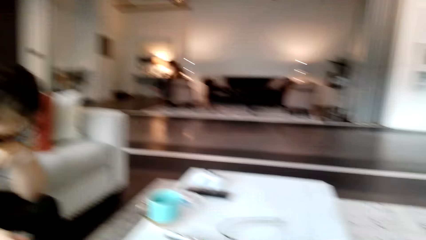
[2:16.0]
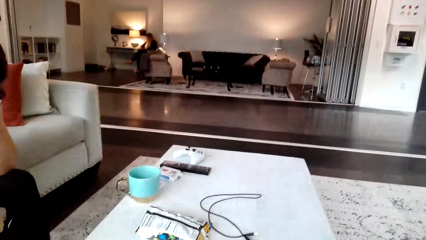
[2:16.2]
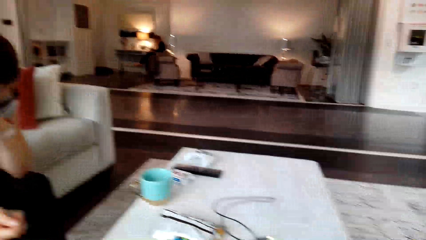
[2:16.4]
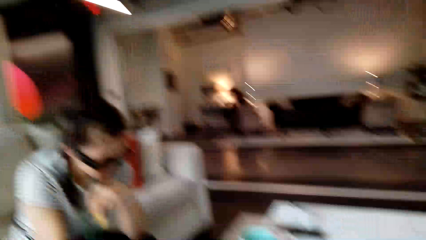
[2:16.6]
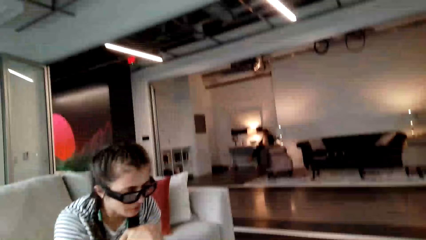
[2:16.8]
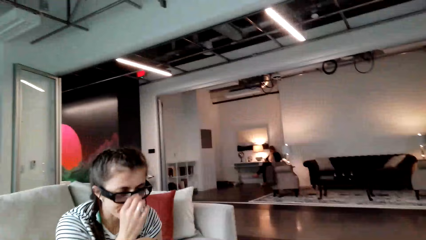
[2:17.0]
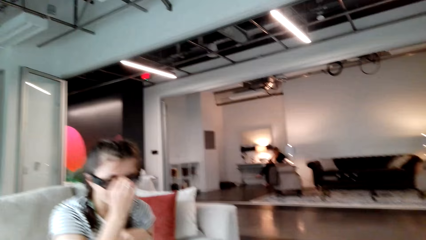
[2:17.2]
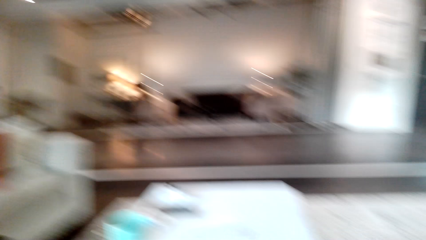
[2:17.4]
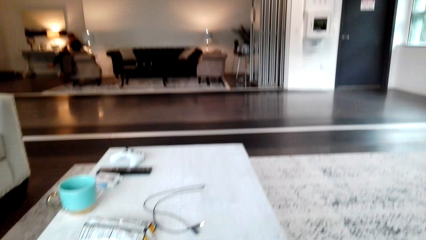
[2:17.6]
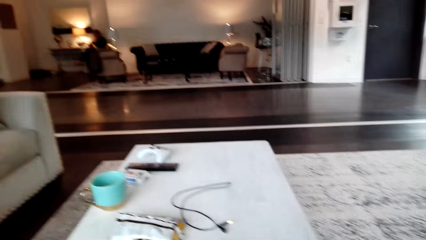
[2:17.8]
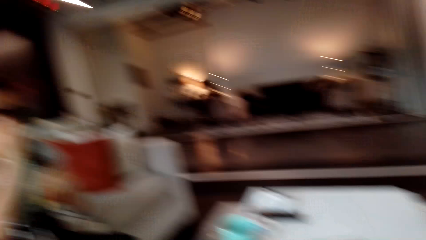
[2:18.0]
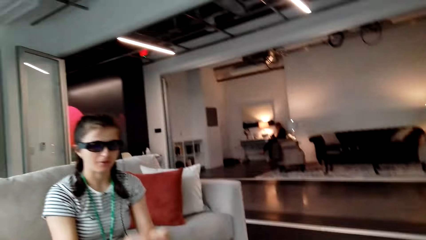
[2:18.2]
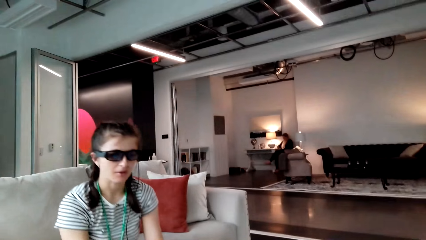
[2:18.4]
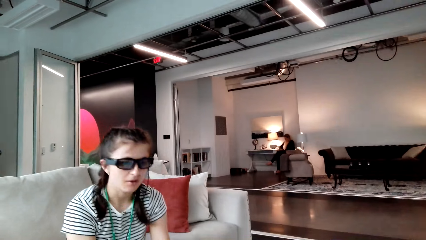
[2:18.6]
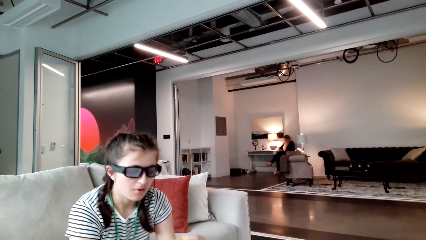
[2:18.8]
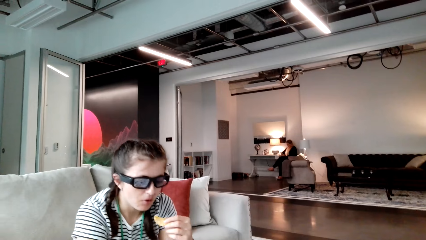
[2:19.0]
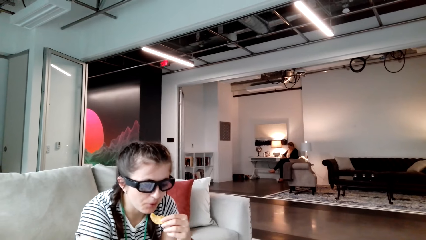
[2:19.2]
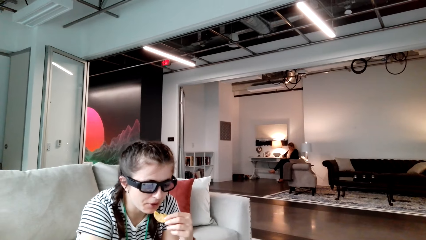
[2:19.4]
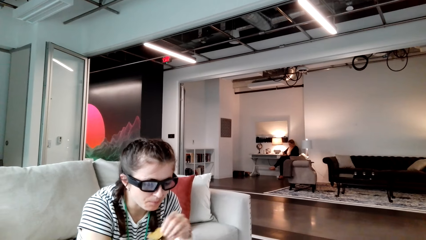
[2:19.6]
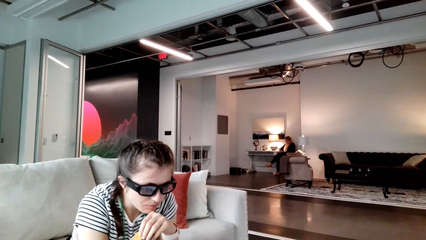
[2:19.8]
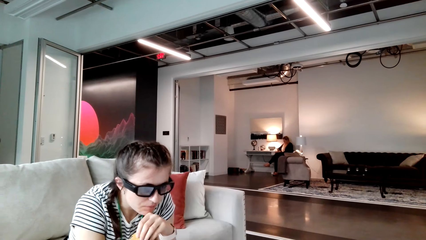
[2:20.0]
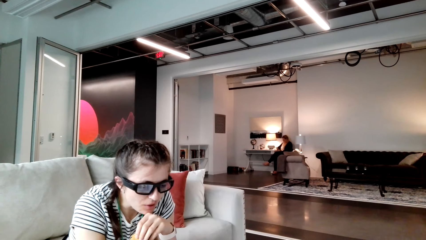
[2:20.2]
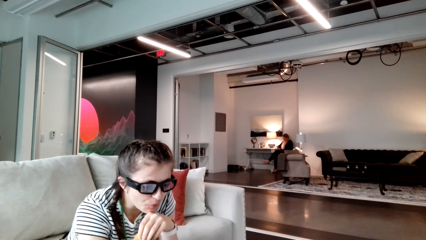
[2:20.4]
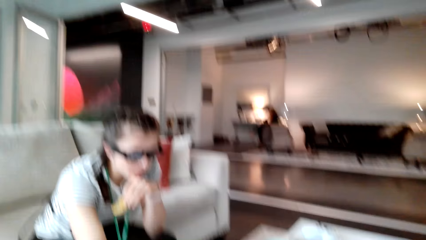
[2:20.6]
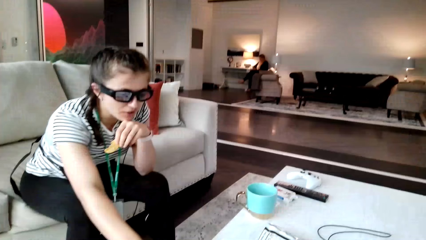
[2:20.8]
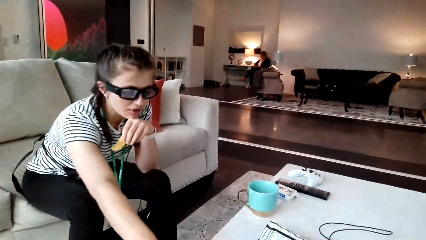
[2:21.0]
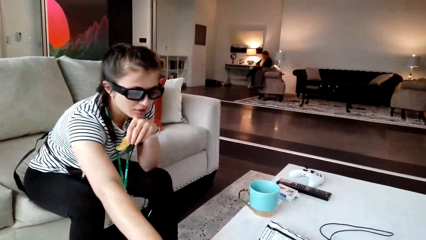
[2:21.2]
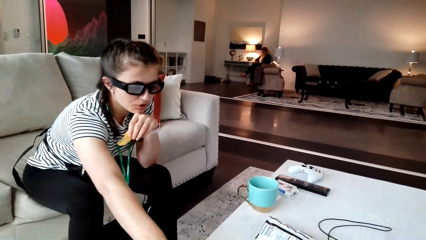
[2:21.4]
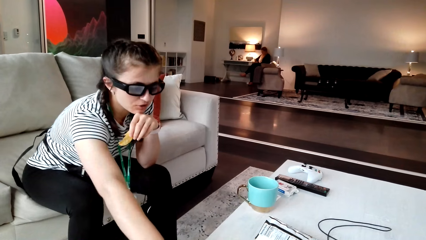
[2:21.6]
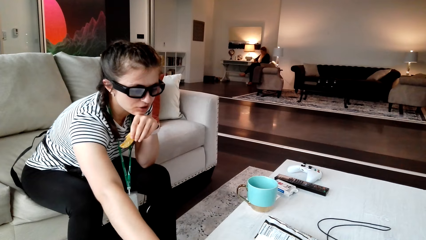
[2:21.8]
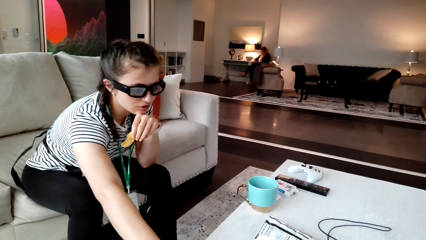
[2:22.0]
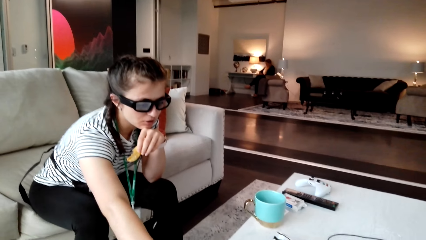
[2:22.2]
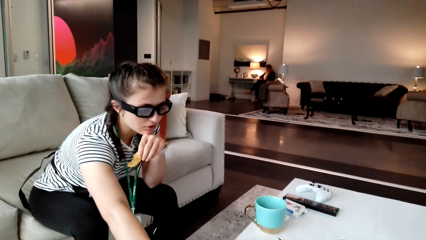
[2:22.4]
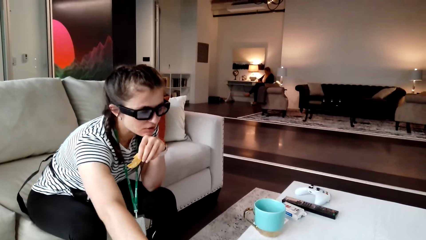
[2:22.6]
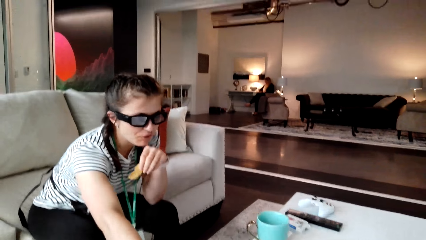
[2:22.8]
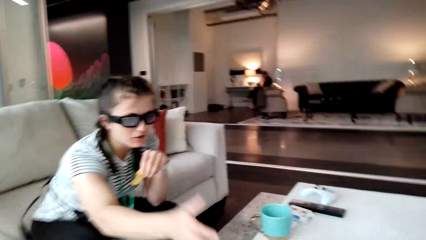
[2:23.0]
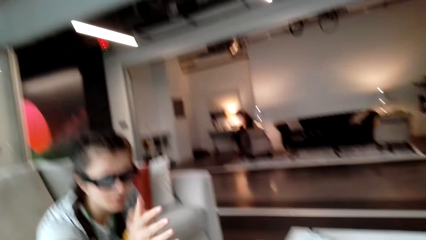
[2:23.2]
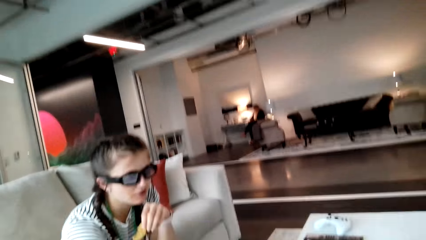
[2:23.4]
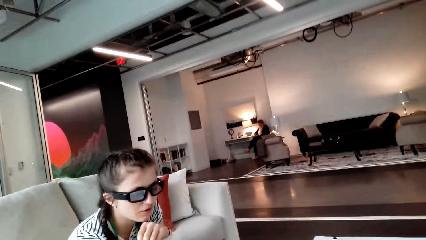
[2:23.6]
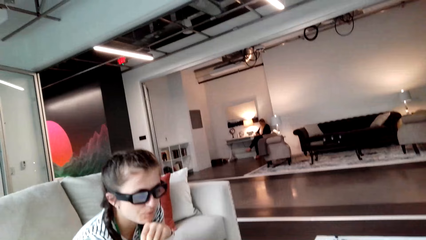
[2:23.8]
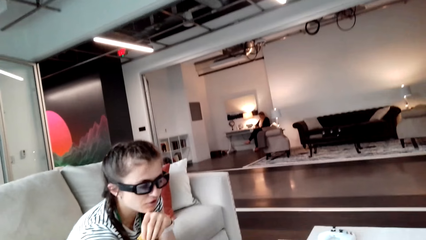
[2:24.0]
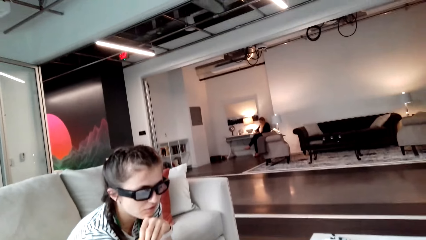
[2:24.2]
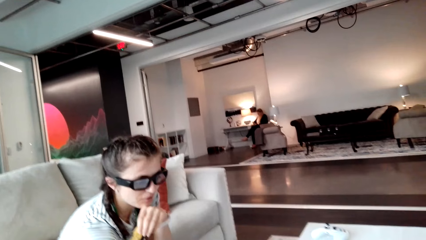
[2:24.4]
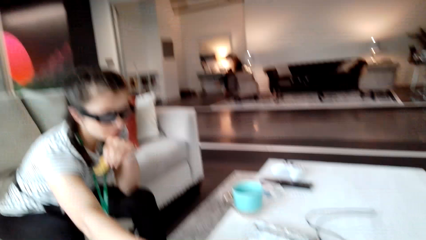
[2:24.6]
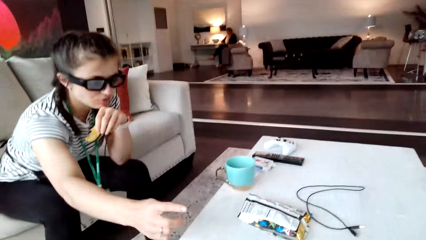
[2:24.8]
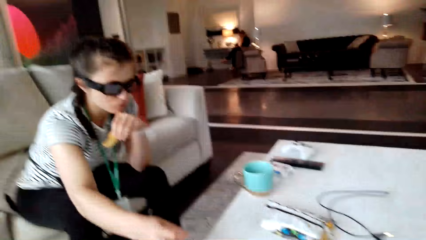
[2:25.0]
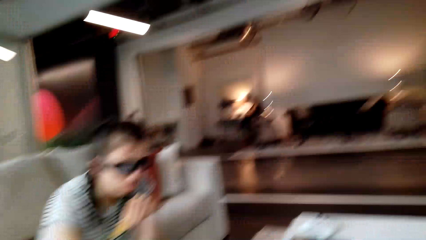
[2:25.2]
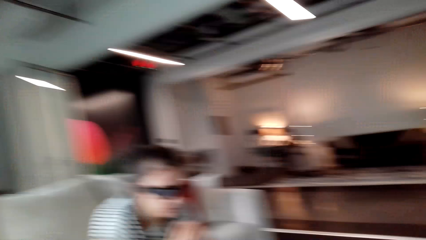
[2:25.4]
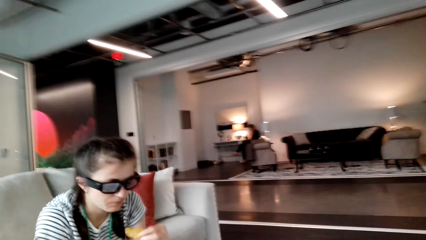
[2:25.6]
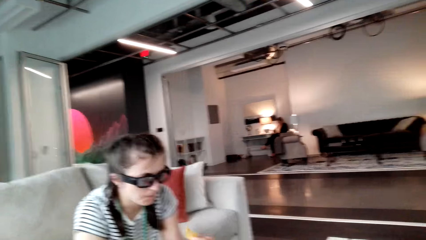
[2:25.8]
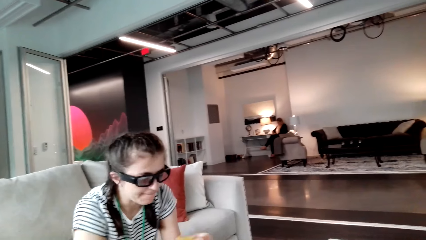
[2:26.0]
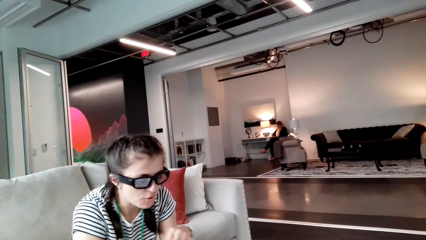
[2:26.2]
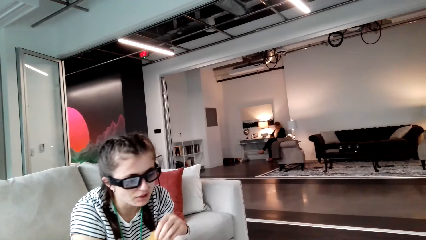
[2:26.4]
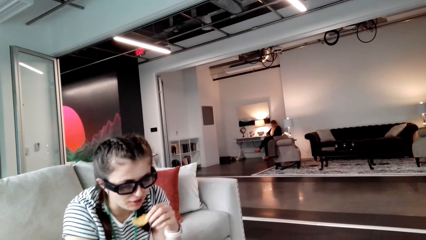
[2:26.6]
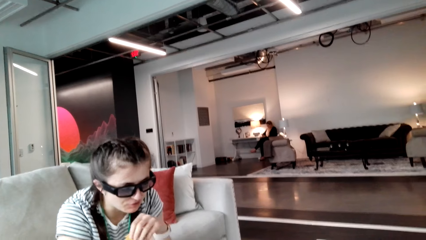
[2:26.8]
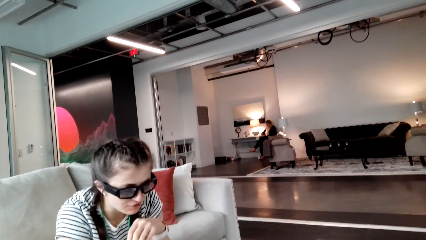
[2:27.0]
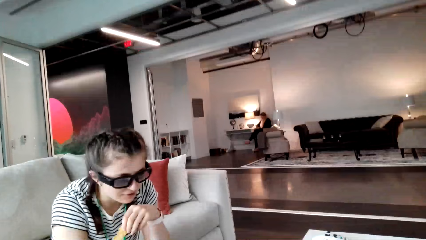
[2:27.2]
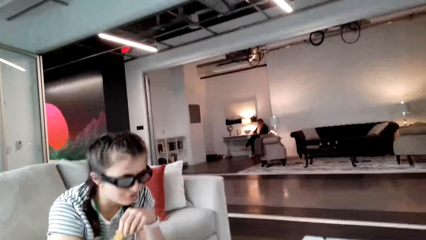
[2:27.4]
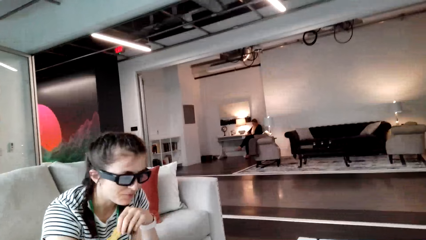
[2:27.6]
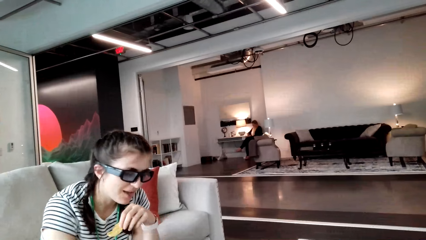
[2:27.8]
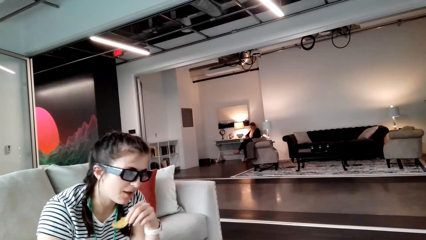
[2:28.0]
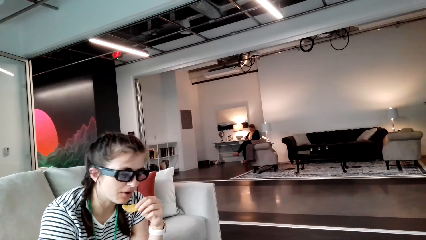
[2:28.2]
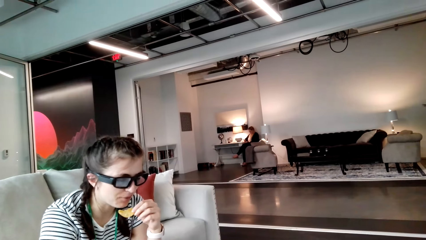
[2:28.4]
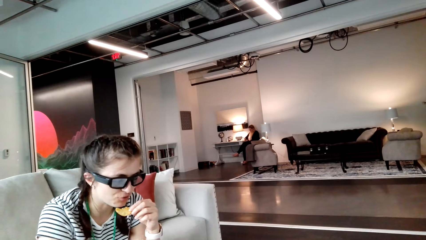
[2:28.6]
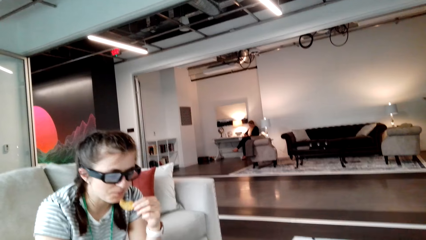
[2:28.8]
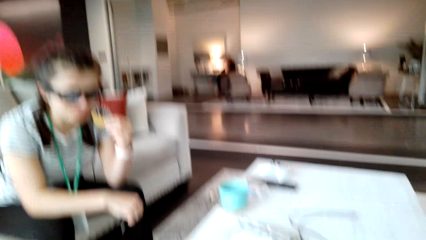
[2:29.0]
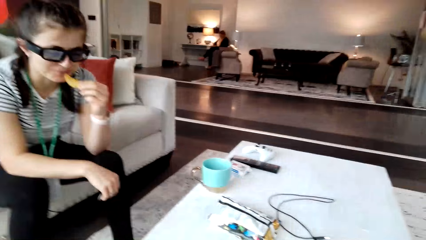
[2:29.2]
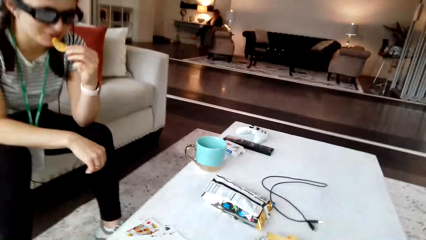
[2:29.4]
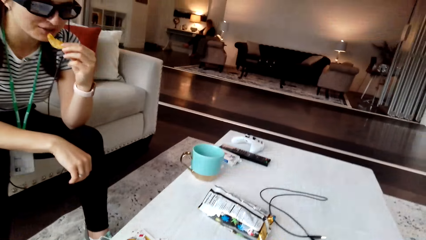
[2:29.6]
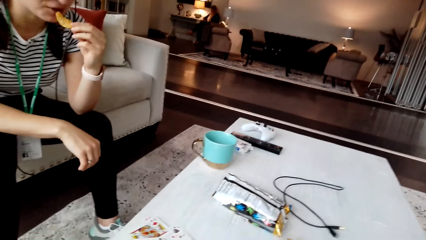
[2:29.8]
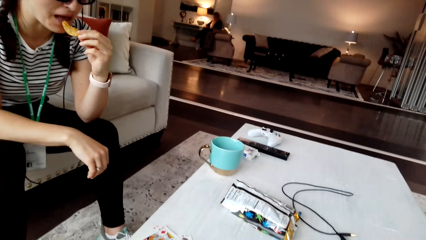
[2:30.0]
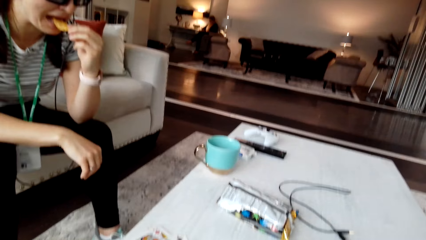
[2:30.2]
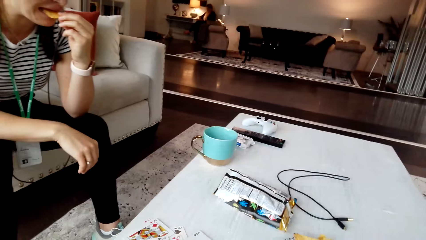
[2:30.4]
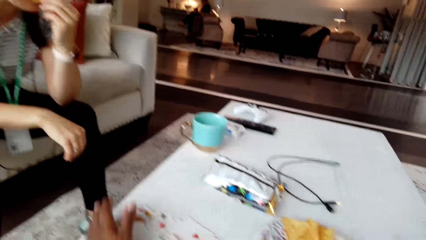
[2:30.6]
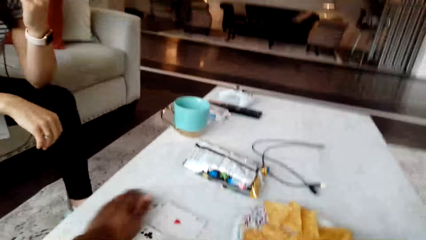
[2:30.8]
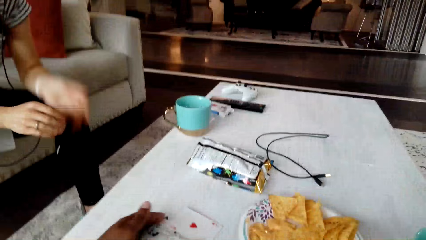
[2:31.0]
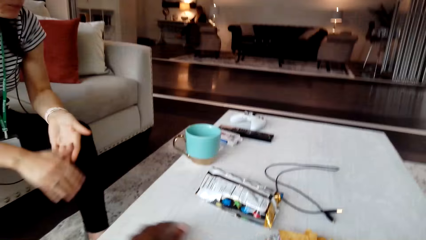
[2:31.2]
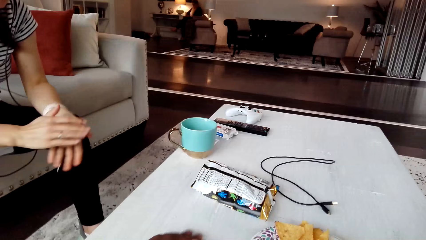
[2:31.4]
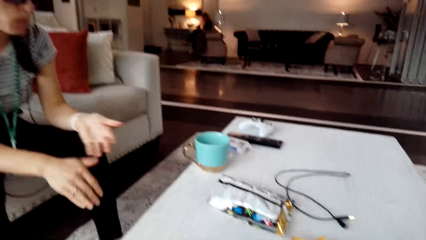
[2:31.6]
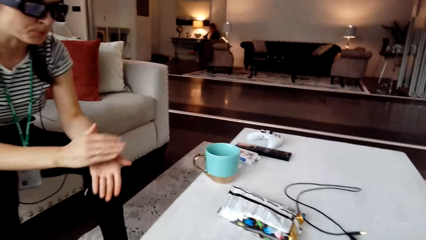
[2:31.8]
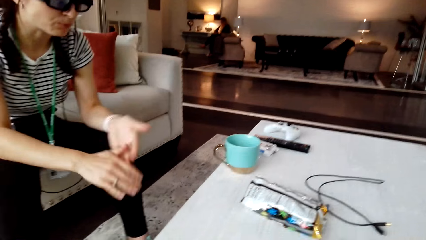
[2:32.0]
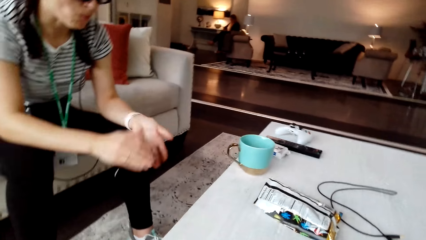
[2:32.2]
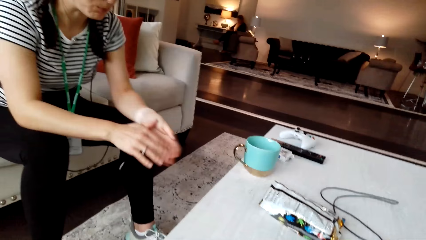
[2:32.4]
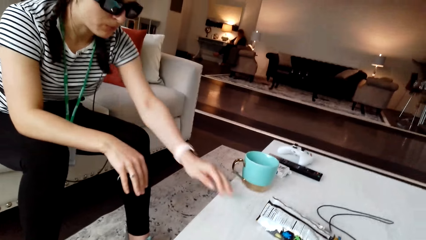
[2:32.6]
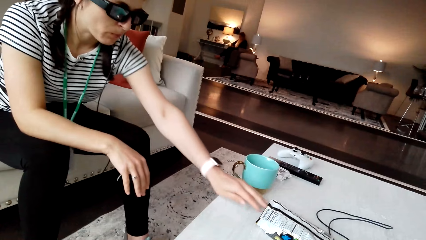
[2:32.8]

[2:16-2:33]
A woman moves her head down, moves the spectacles and holds the glasses. The camera wearer converses with the woman. The woman moves the crisps to the mouth, looks around the table, moves the hand to the chin and moves the hand to the table. The camera wearer converses with the woman. The woman raises the hand over the table, points at the table, moves the hand holding the crisps and eats the crisps. The camera wearer collects the cards. The woman shakes her hand and wipes the hand.
